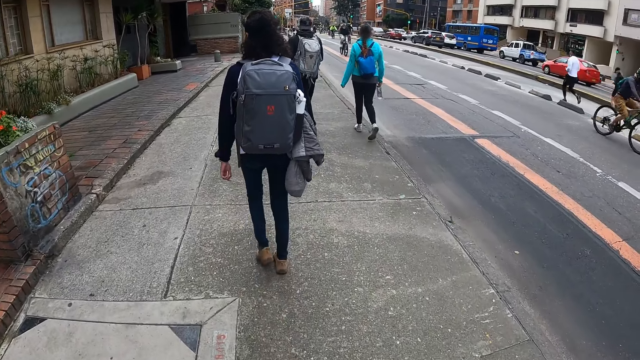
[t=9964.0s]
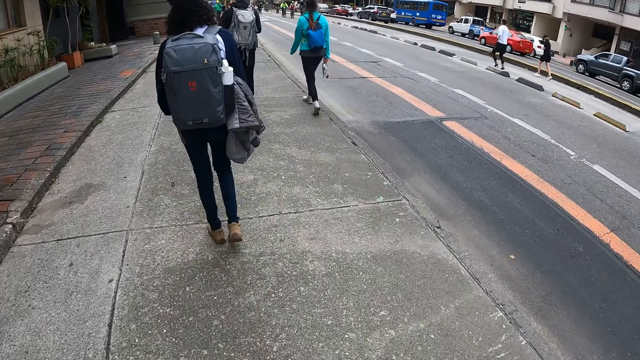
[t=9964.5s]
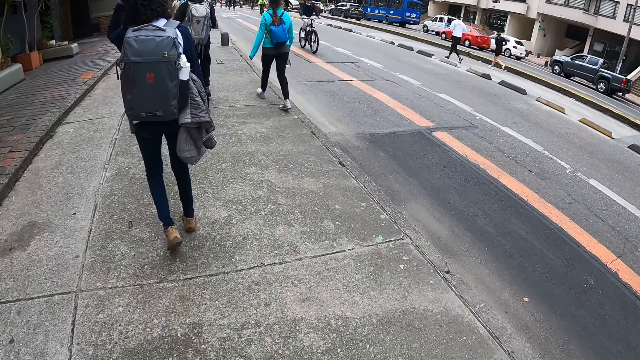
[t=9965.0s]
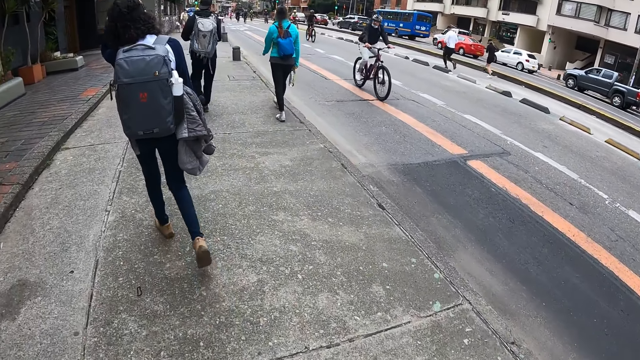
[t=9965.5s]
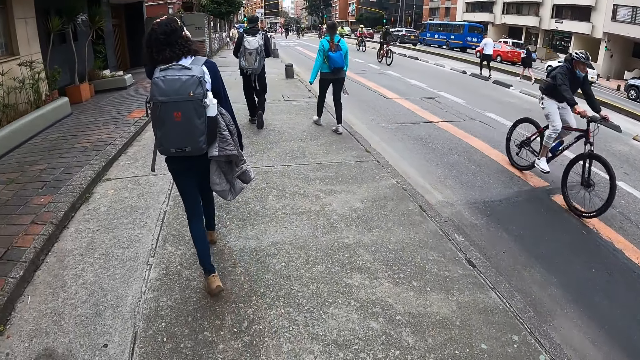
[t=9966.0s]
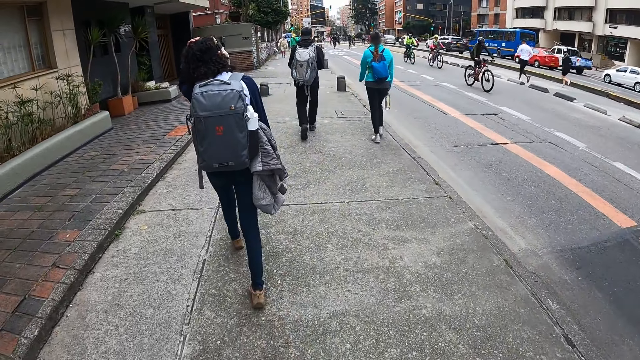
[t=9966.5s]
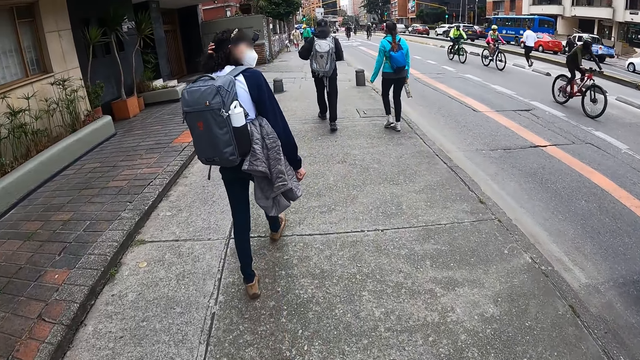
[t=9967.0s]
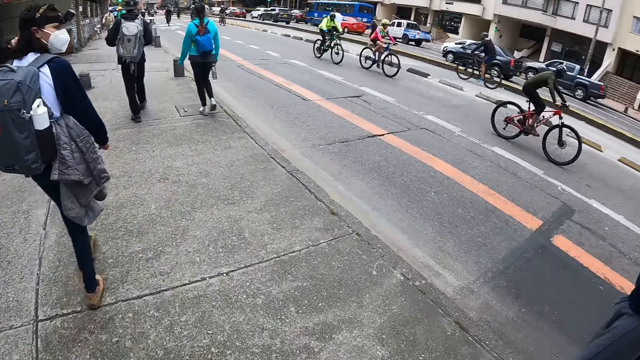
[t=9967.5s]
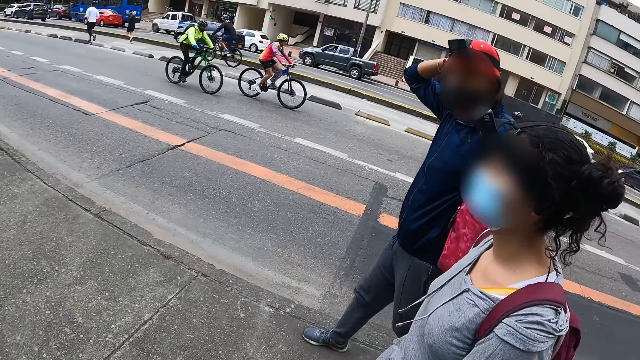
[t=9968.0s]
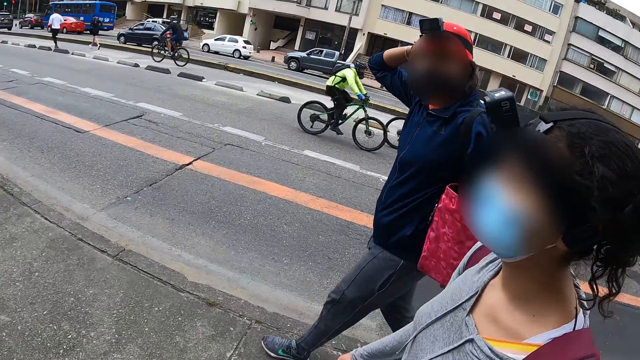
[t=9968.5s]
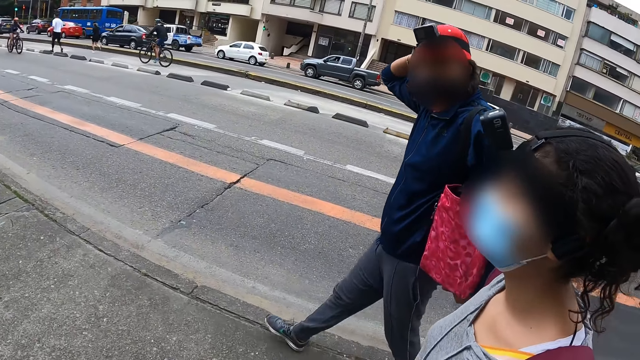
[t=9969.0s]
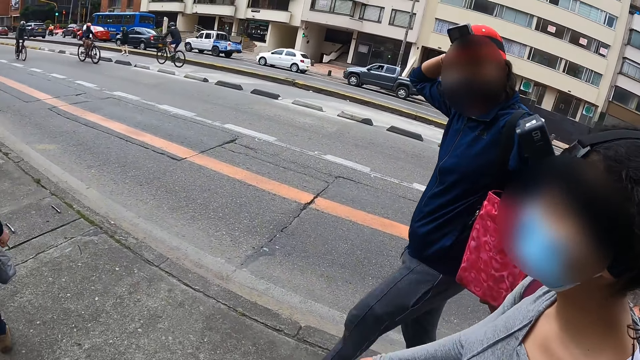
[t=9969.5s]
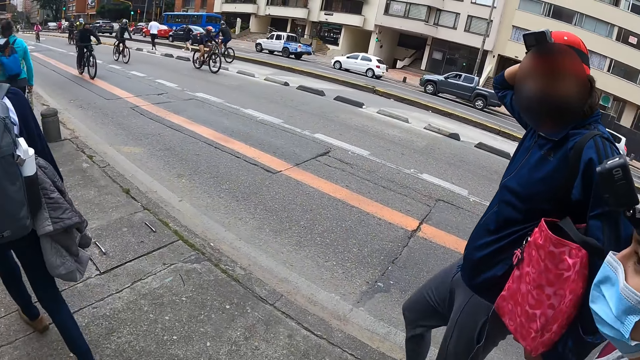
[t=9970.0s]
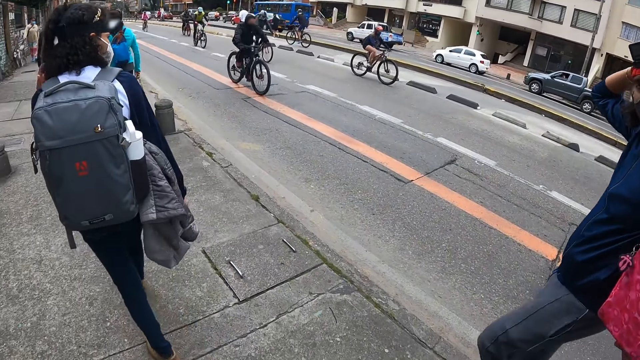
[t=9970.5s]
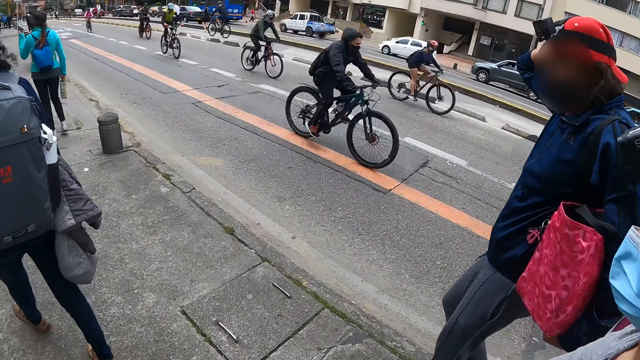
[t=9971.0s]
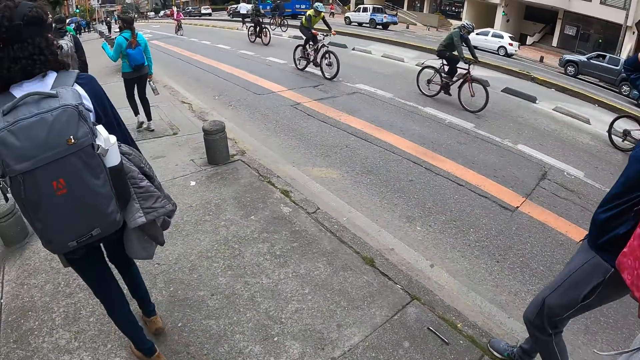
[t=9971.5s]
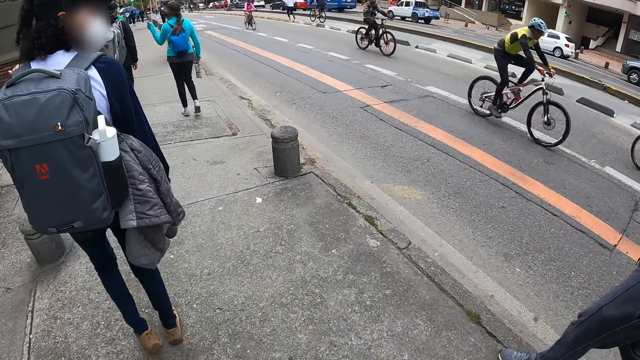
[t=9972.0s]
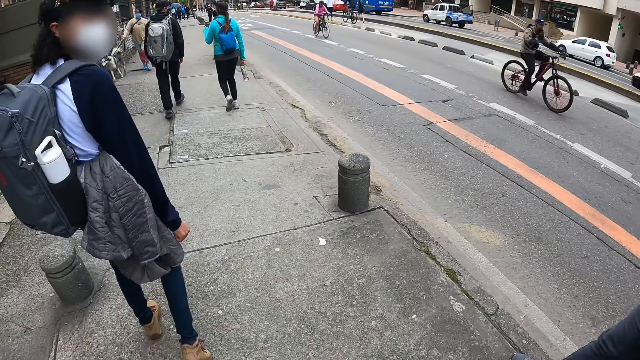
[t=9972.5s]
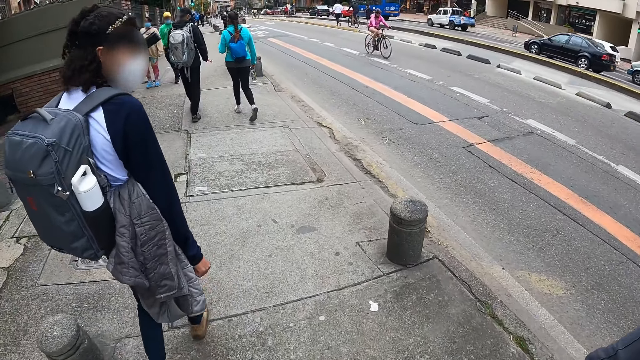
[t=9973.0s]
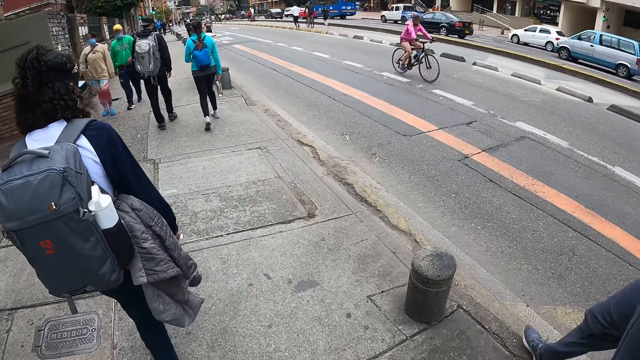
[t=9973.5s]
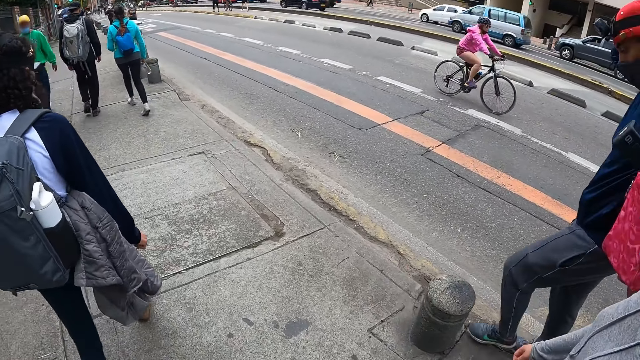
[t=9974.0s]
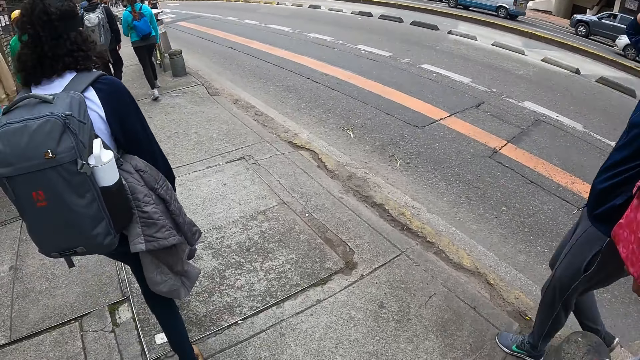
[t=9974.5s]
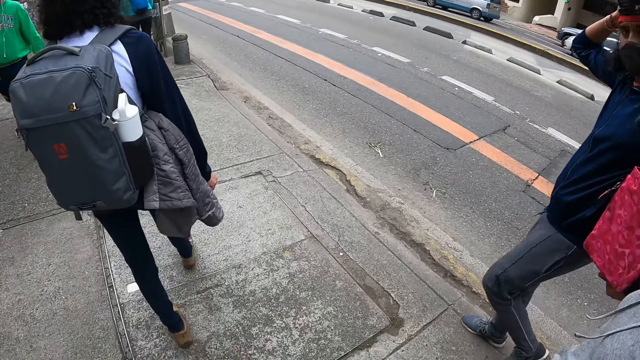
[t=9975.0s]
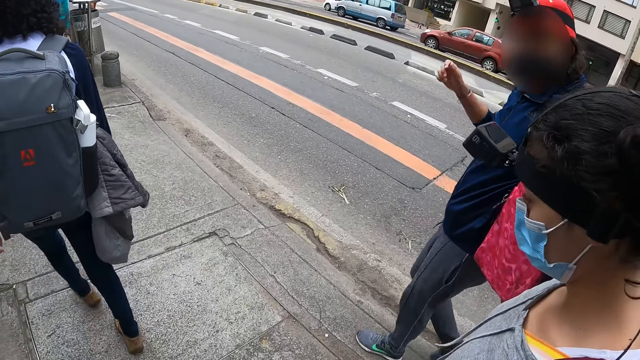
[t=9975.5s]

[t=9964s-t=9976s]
The woman strokes her hair with her left hand. The man rubs his right hand on his head. The camera wearer interacts with another man and a lady.

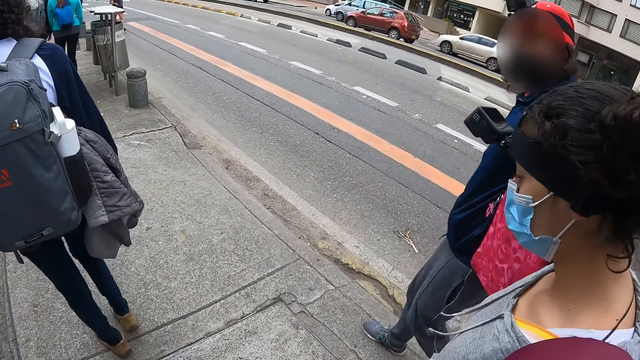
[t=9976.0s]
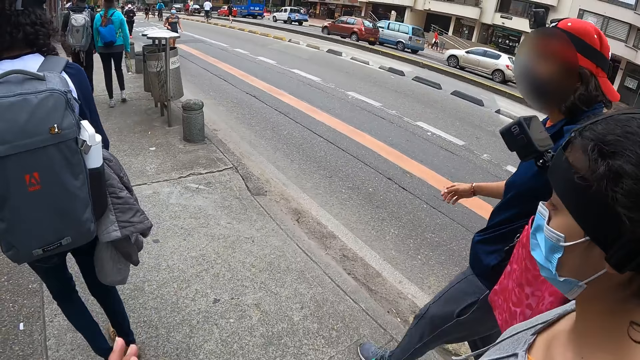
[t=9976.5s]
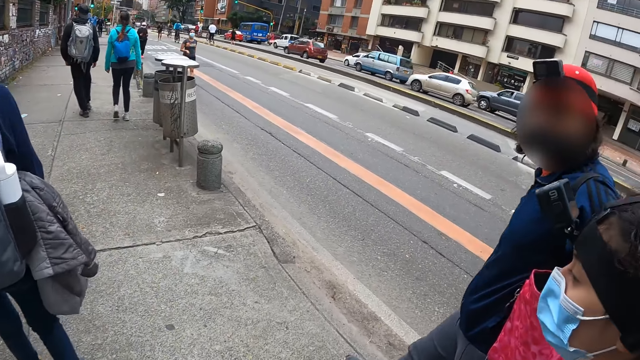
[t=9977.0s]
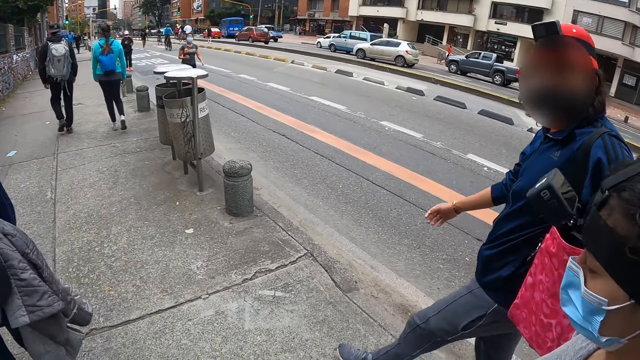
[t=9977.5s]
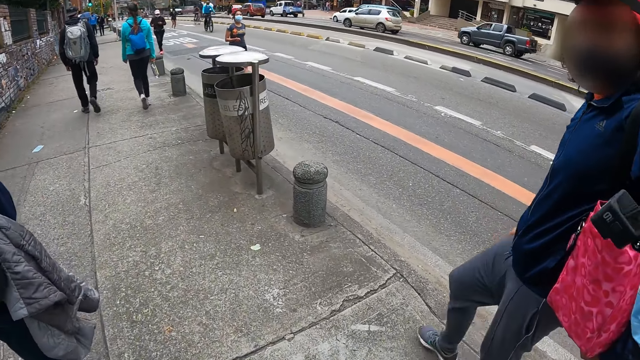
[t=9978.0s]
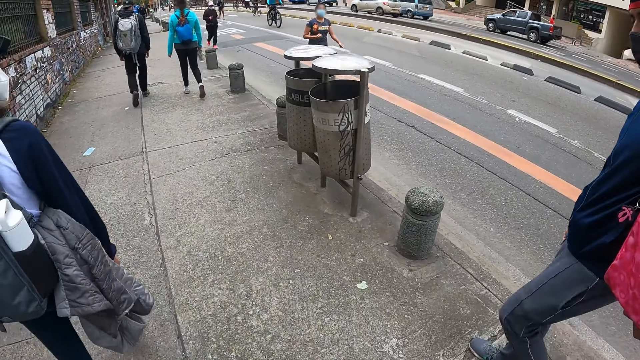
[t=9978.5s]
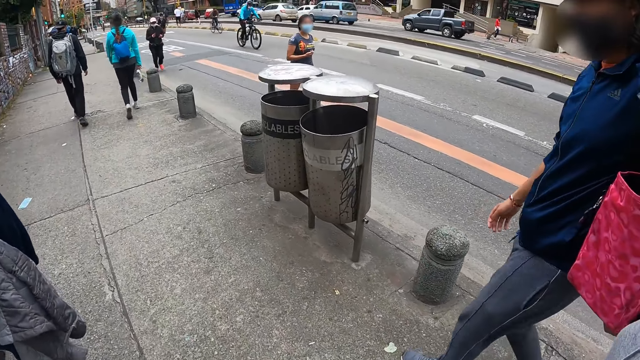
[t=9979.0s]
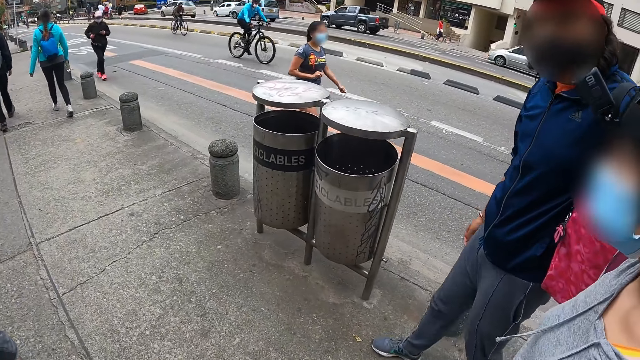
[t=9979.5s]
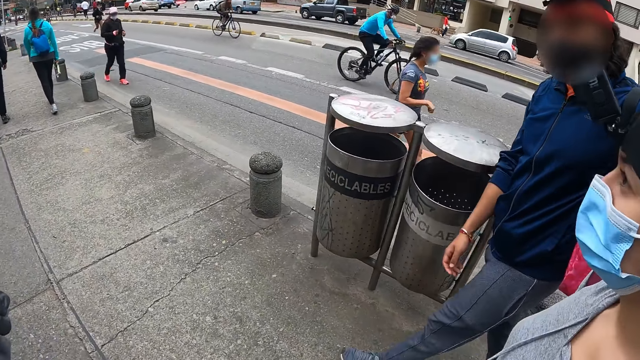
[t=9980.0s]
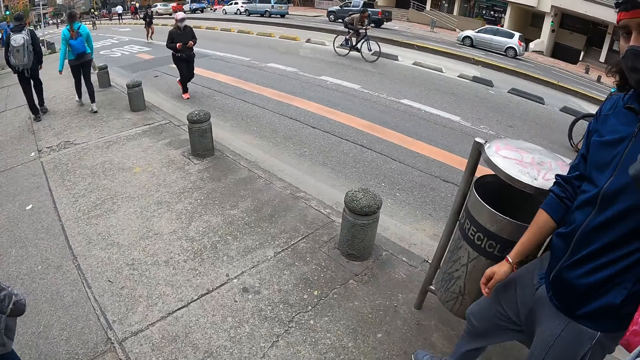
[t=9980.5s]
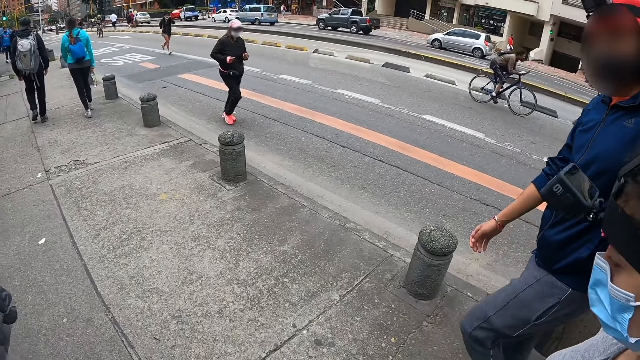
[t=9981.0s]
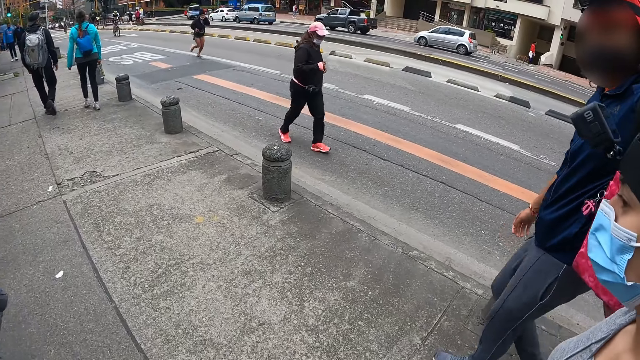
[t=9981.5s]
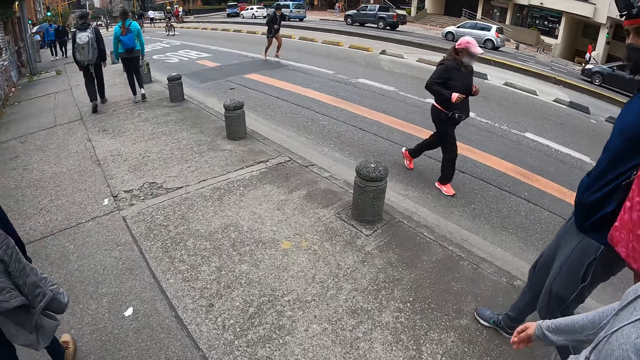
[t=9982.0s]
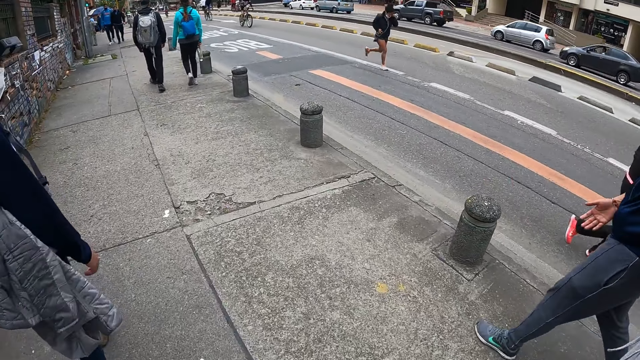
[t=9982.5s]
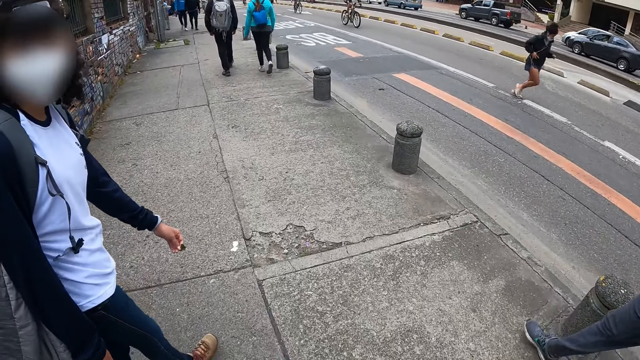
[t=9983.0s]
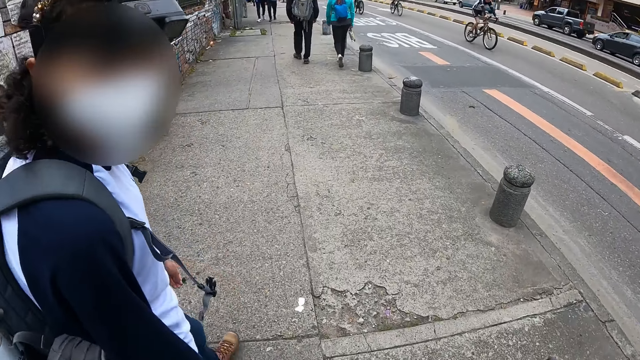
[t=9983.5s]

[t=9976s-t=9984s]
The camera wearer talks with a lady.
